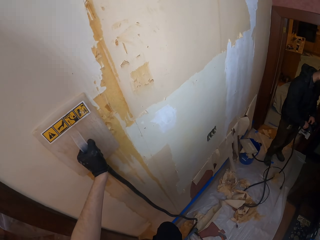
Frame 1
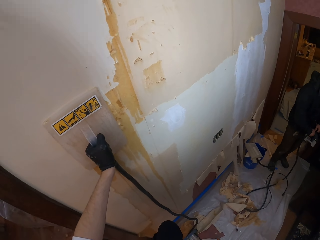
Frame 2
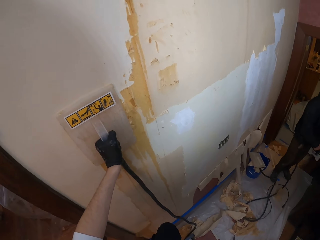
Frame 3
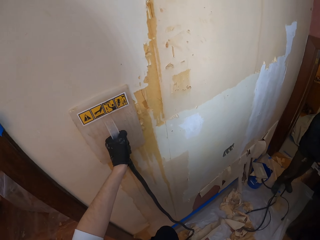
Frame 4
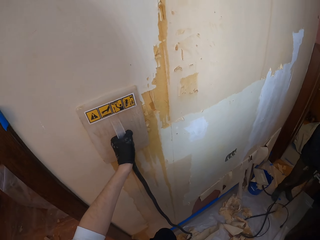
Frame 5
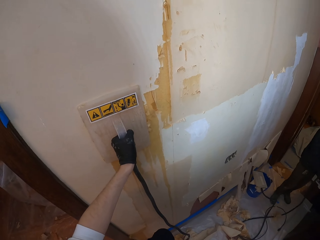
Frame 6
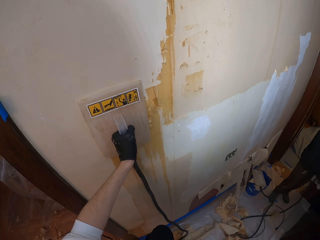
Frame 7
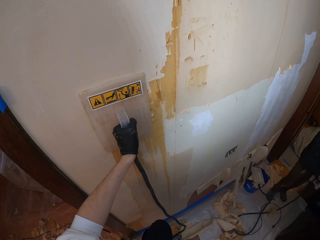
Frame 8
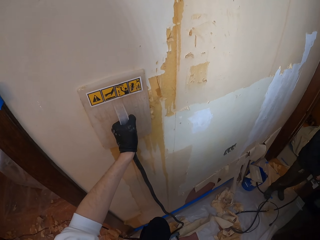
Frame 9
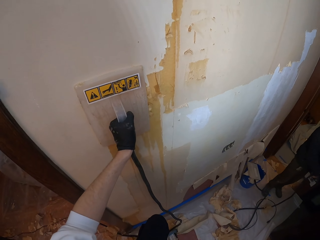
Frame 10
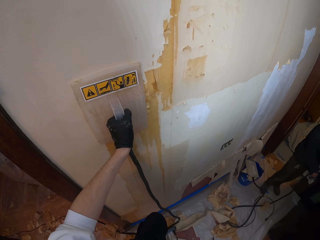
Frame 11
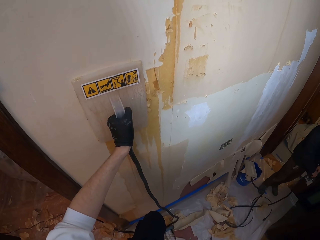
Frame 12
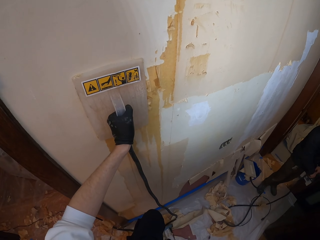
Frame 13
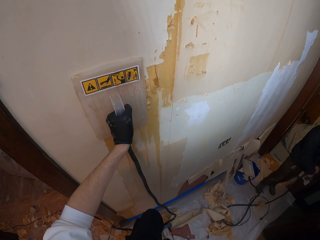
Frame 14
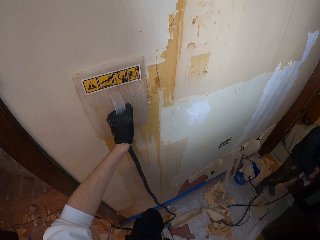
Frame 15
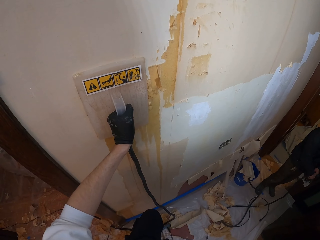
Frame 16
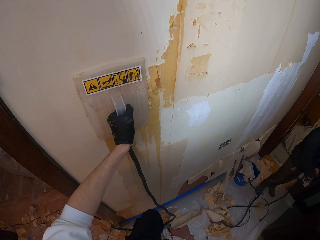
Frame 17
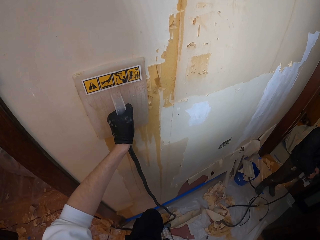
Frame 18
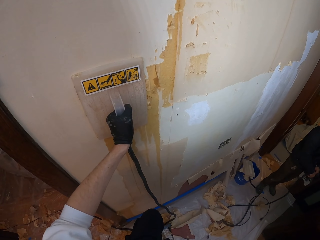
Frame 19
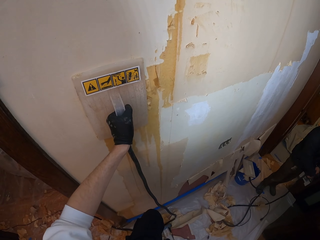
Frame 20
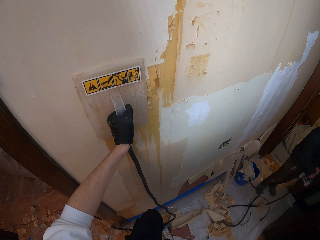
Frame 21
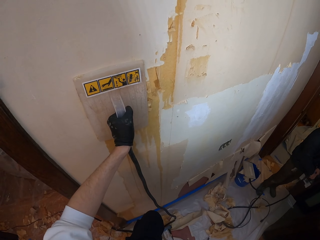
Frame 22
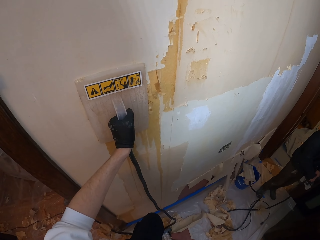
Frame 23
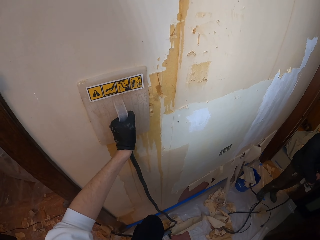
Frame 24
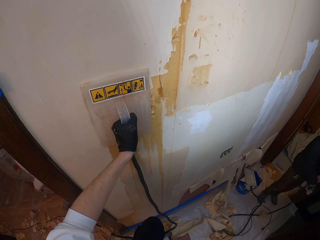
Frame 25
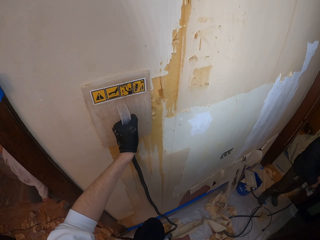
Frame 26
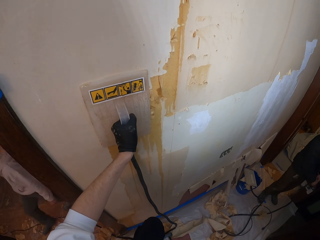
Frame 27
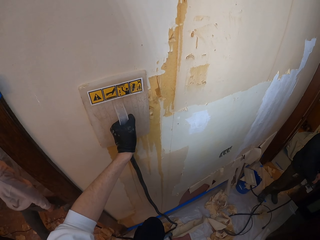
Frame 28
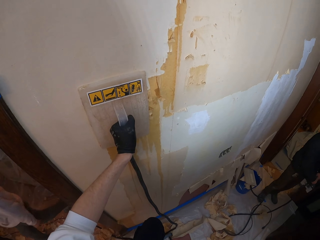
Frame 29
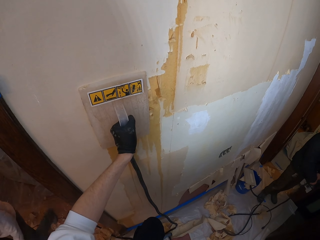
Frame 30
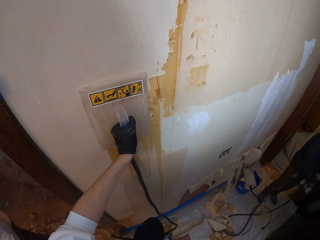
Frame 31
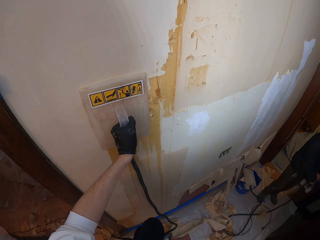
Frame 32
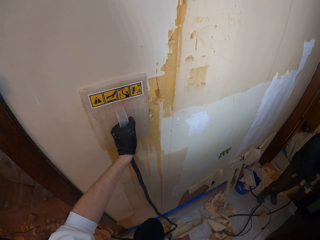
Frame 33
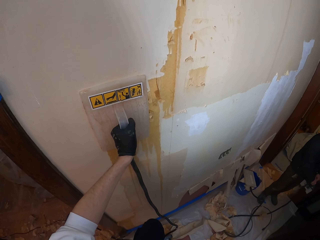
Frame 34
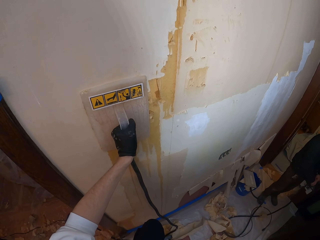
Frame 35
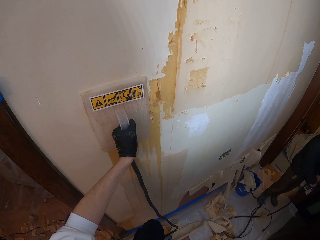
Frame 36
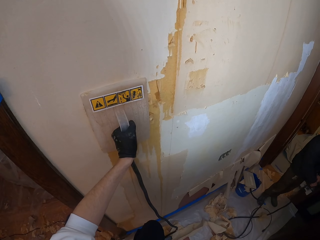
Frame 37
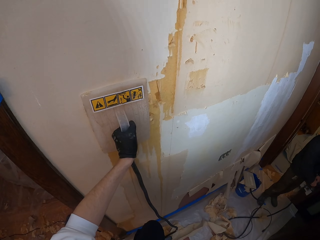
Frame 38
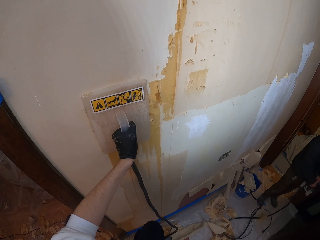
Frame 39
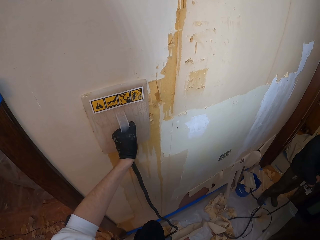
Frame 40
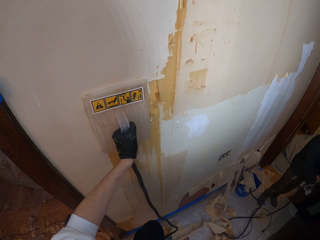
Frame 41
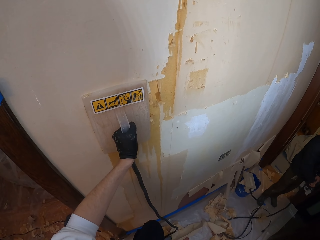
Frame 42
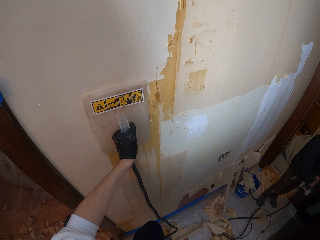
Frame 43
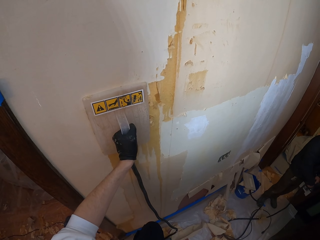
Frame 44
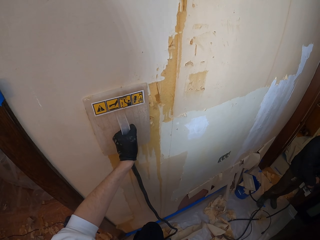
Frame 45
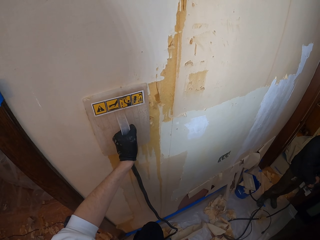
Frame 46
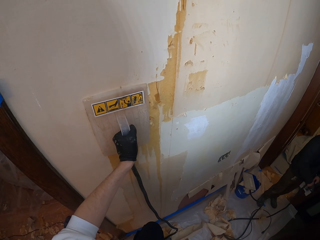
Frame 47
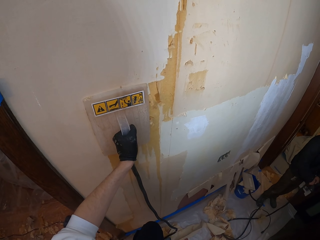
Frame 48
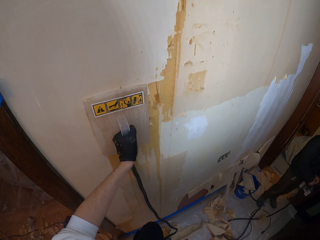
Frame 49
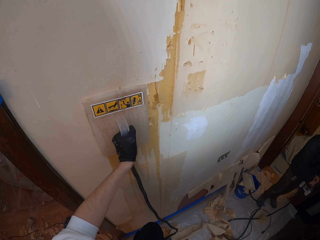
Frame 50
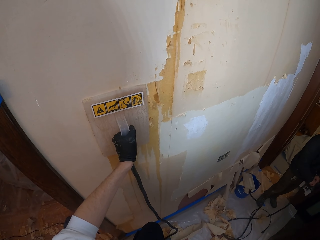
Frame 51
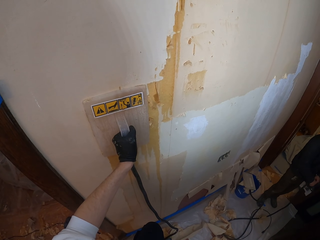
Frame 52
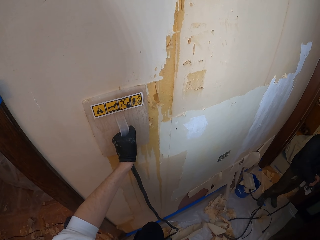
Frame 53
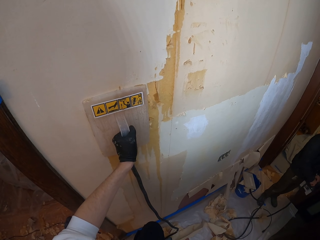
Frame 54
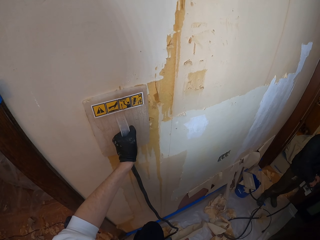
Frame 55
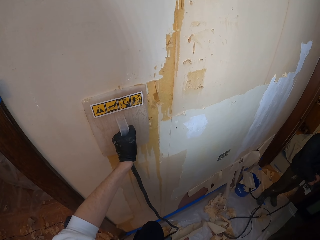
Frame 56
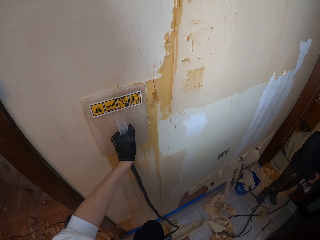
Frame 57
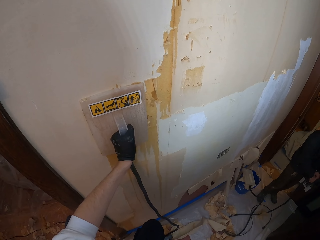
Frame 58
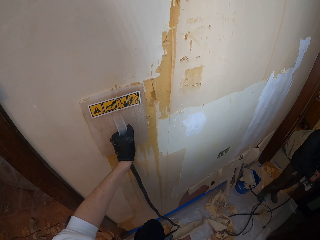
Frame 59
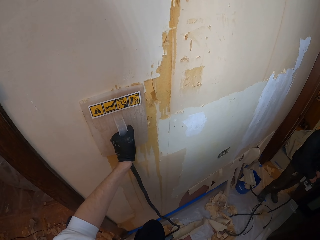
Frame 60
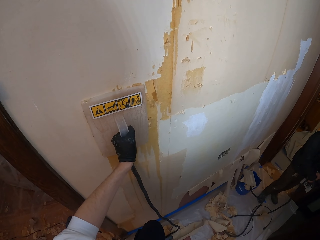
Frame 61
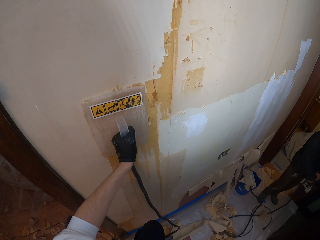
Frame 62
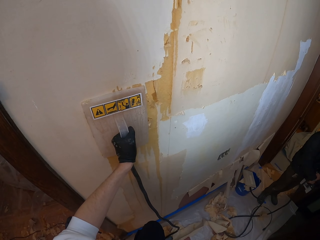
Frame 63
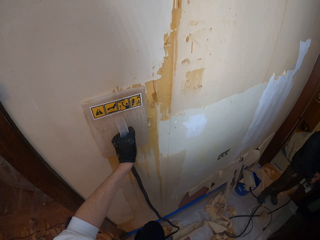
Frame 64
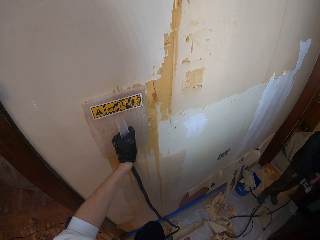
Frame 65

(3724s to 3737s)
The camera wearer adjusts a sander on a wall. A man walks around a room. The camera wearer adjusts the sander on the wall.

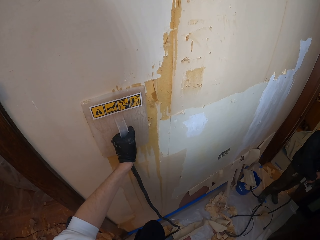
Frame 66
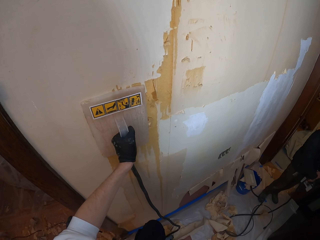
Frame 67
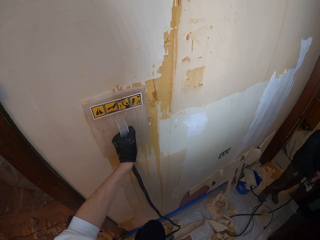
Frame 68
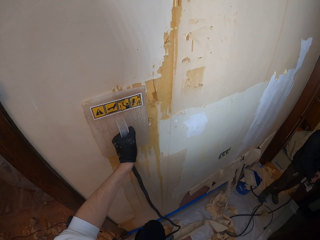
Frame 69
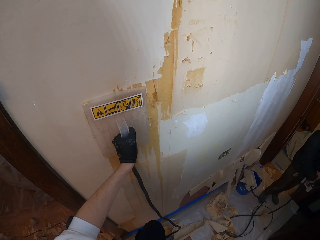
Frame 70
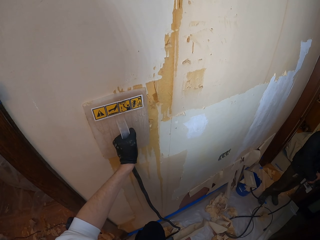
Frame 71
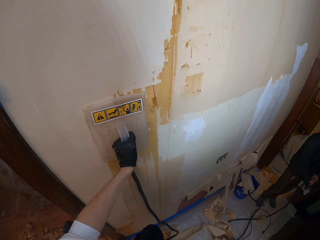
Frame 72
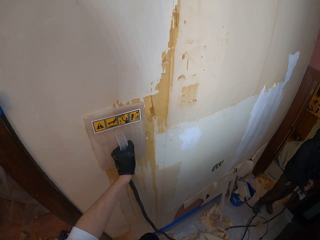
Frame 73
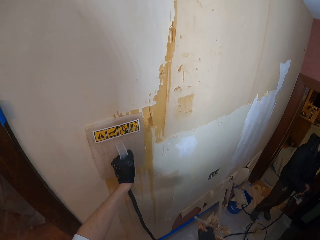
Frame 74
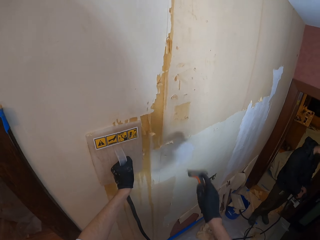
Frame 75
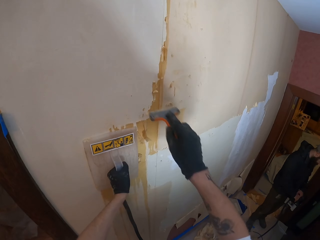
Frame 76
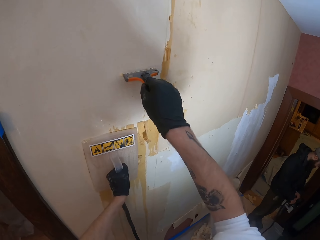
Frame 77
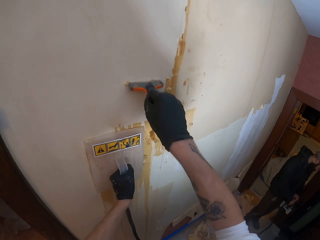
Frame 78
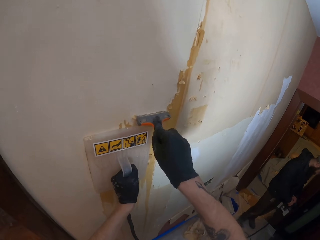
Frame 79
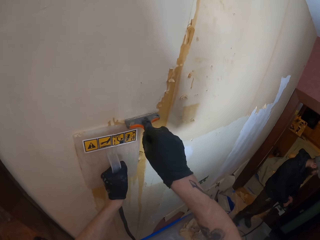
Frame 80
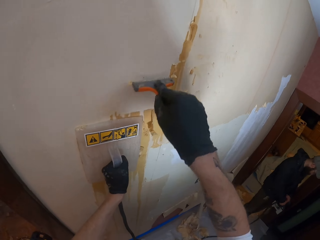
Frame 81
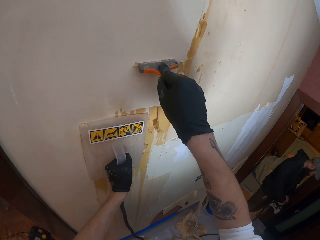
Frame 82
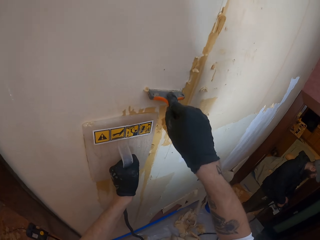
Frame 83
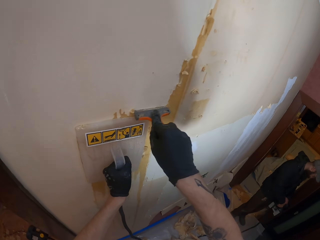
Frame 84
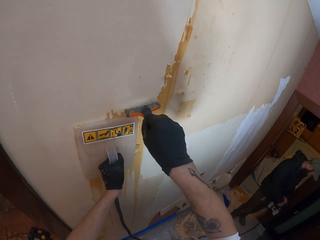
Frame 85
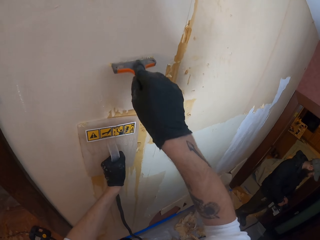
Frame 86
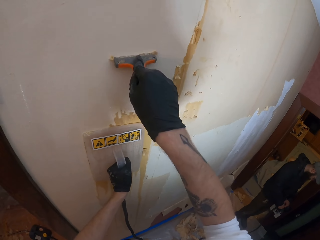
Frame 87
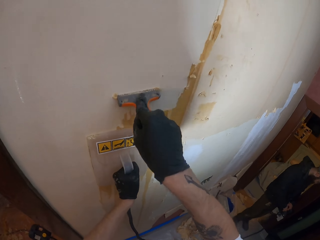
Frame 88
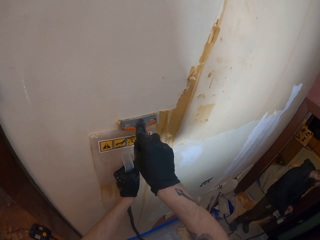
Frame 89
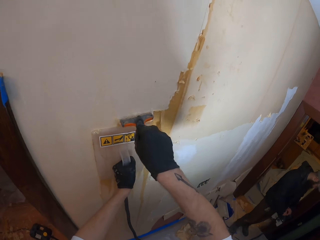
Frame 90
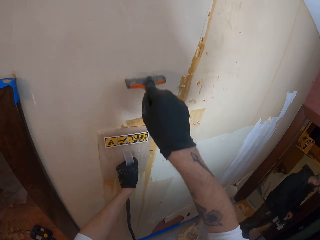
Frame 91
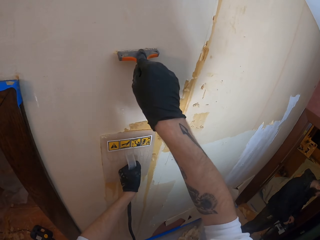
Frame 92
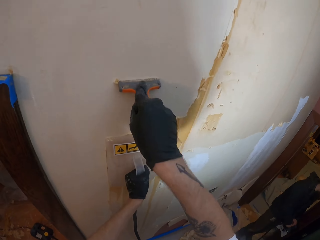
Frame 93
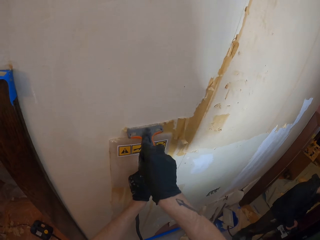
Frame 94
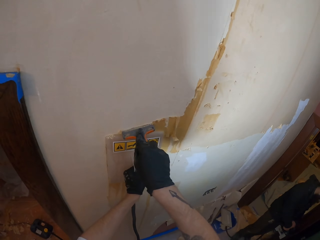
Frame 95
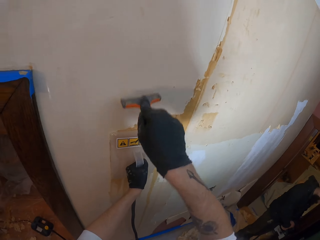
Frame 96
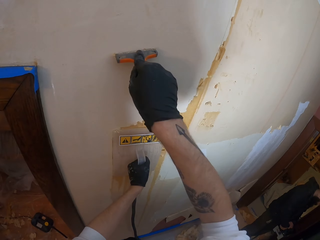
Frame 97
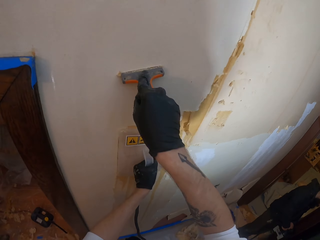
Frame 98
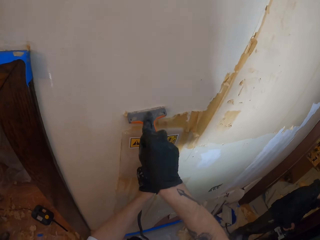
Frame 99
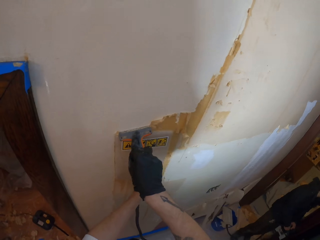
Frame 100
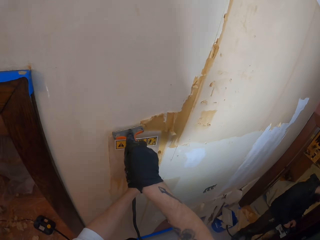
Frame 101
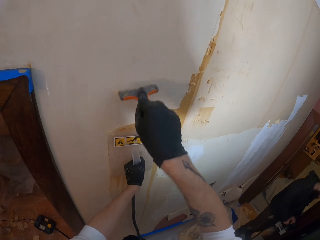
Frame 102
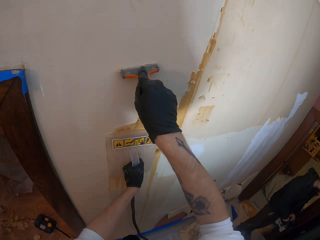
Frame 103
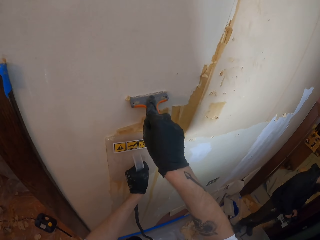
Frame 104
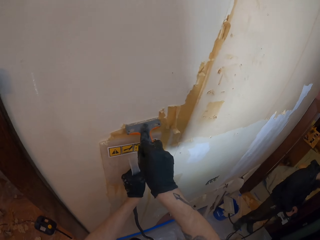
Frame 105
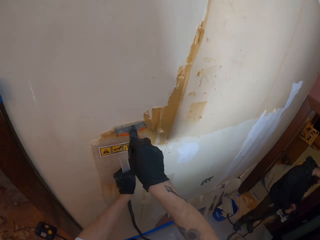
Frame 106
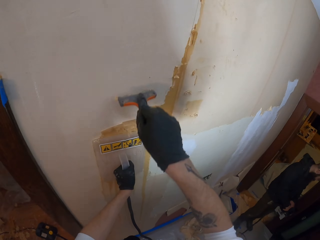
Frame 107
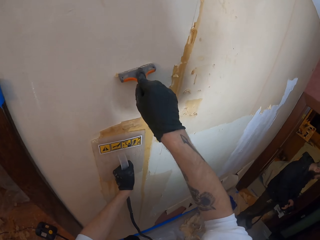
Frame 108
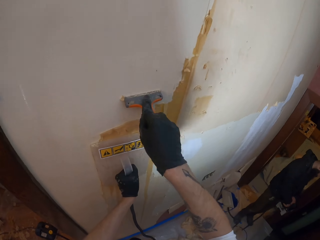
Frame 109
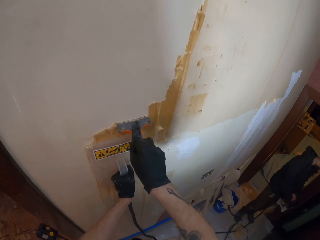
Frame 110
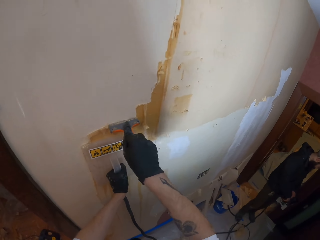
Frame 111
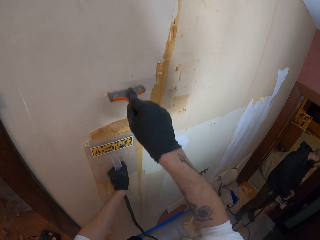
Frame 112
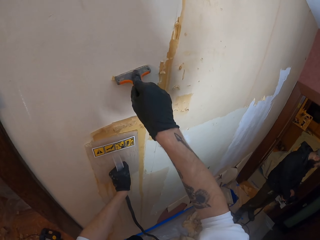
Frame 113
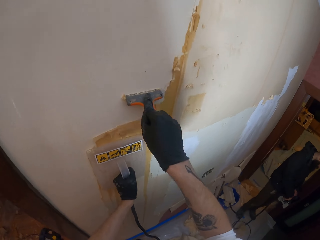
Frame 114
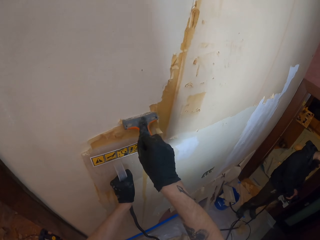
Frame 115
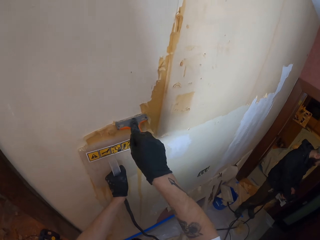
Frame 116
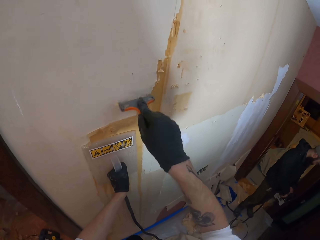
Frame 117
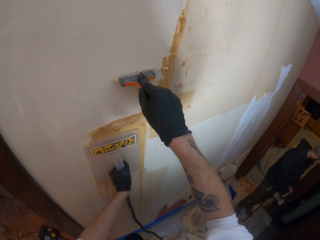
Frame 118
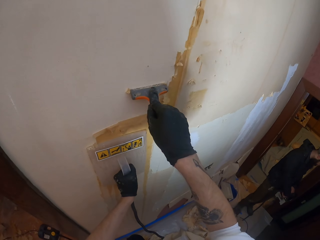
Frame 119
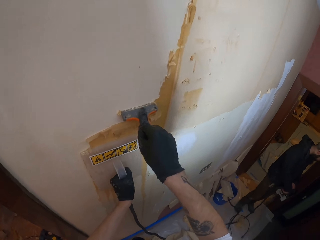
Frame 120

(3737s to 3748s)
The camera wearer peels off the top coat of the wall using a paint scraper.
